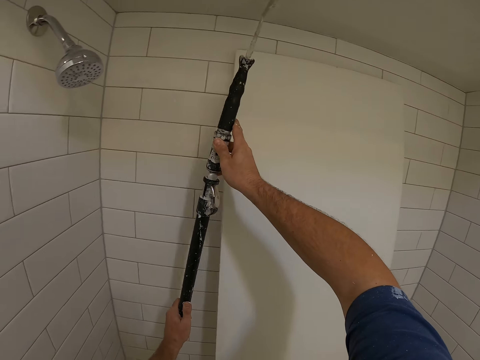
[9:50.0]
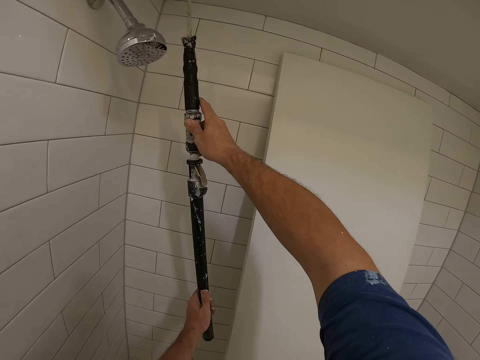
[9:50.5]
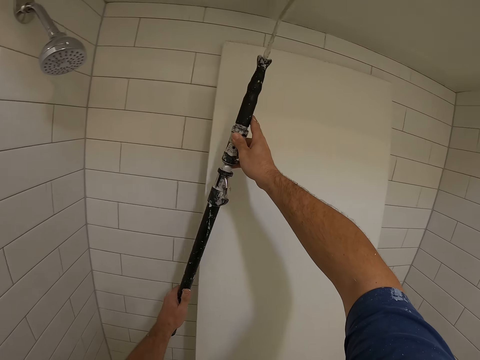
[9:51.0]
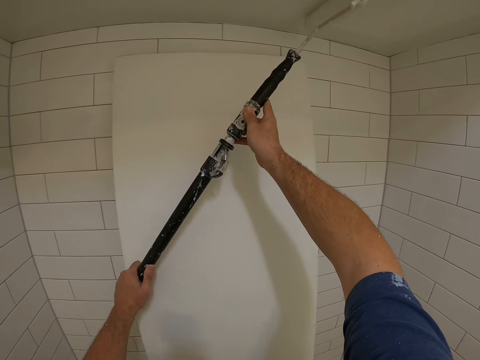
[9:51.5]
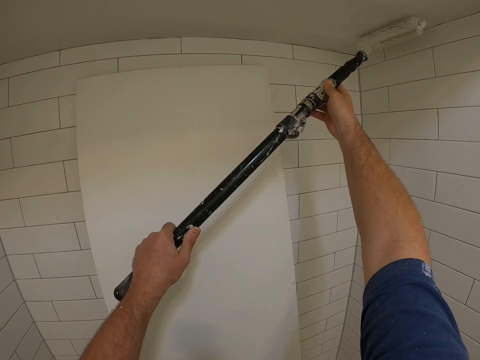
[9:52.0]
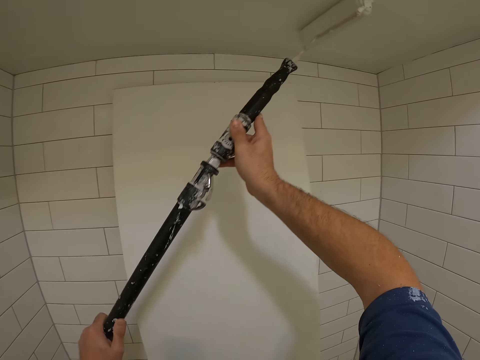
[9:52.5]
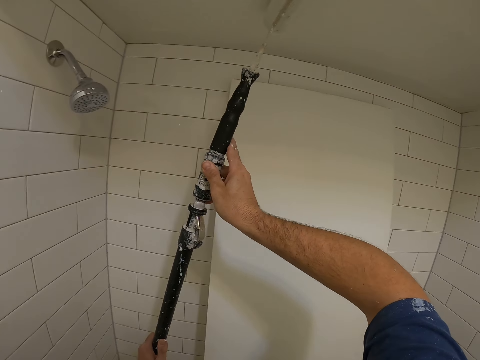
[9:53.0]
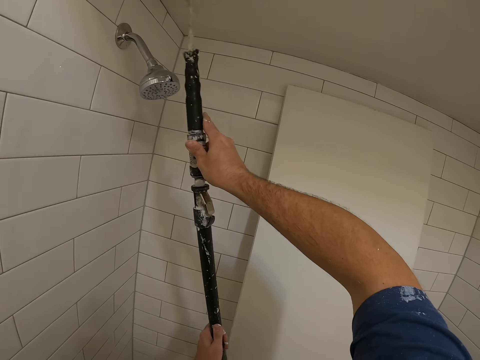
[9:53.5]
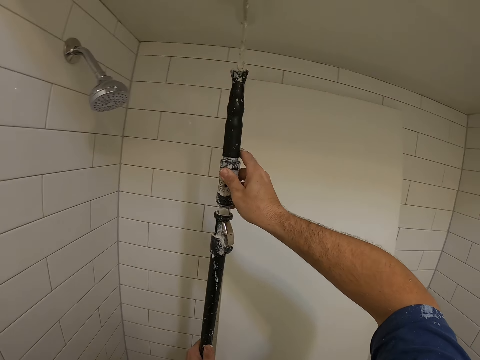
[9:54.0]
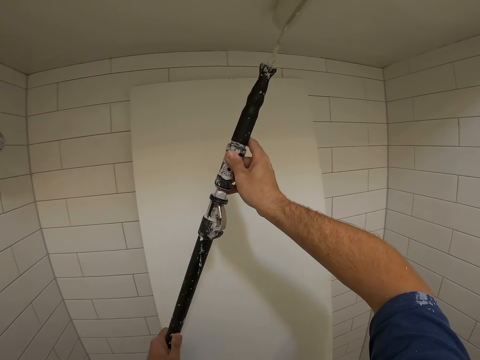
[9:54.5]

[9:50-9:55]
The camera wearer paints the top of the room with the roller paint brush.

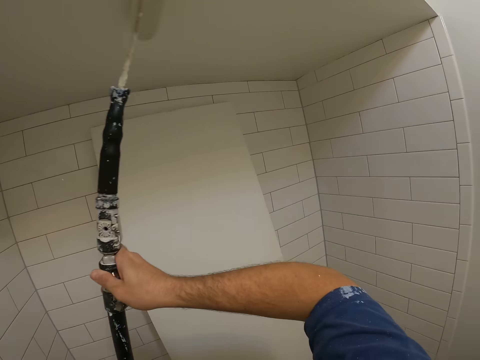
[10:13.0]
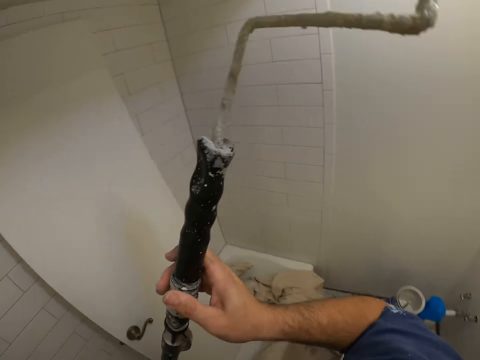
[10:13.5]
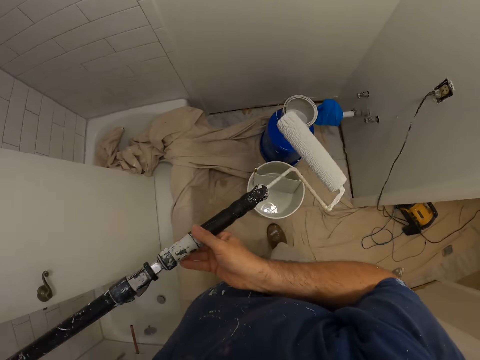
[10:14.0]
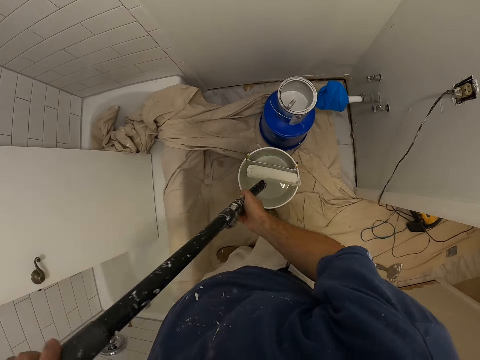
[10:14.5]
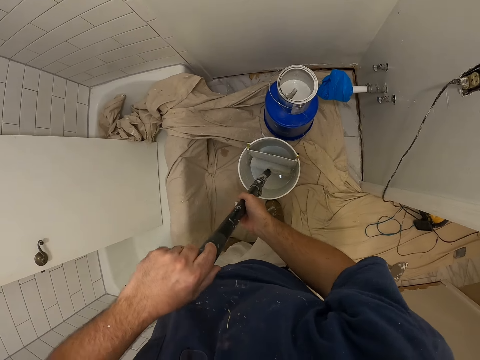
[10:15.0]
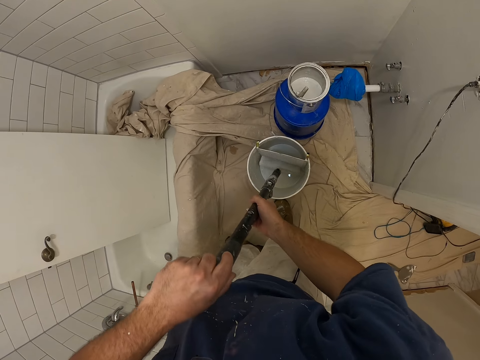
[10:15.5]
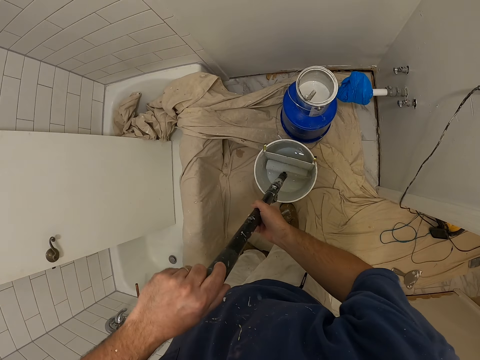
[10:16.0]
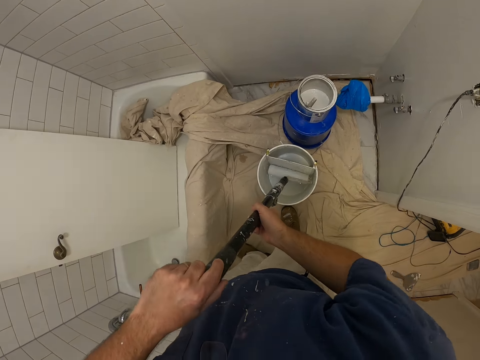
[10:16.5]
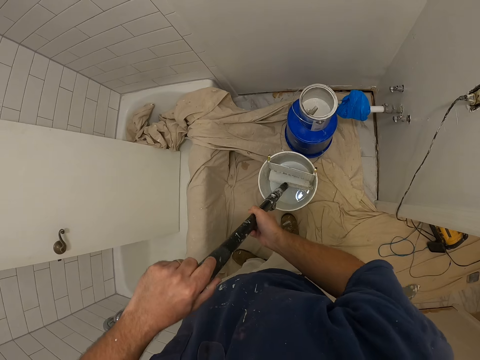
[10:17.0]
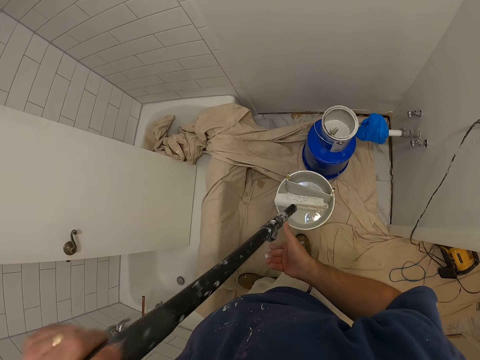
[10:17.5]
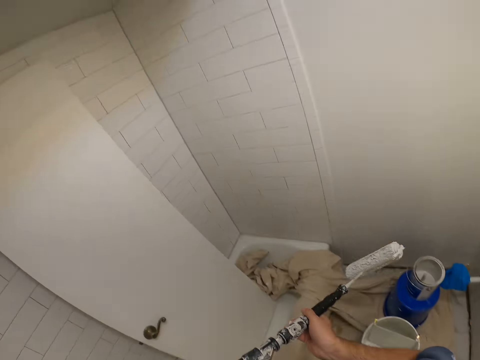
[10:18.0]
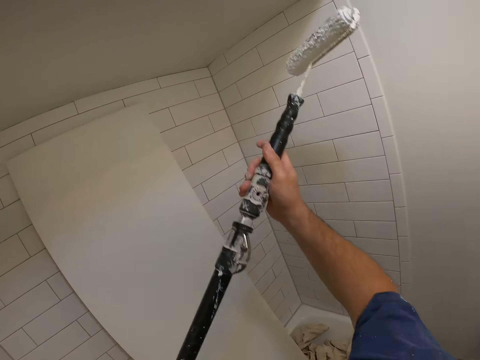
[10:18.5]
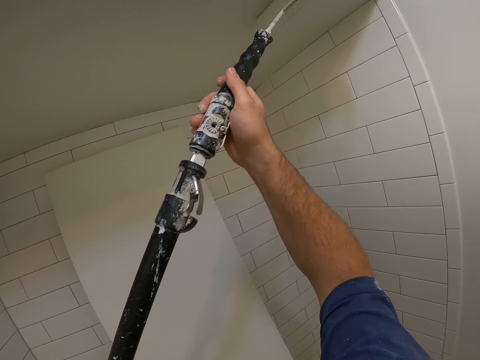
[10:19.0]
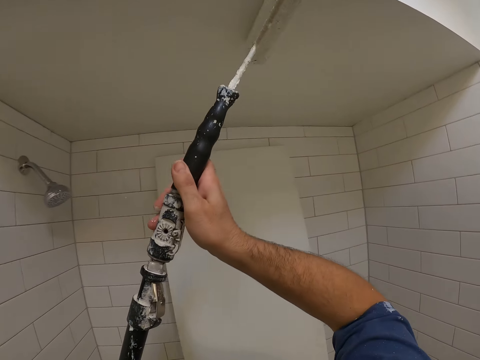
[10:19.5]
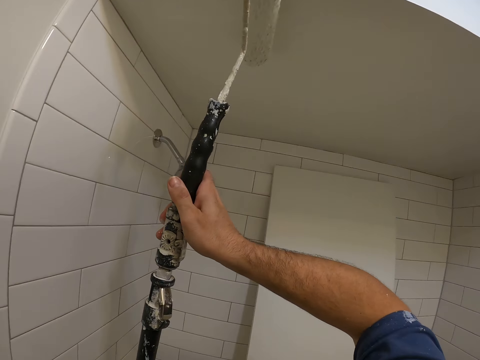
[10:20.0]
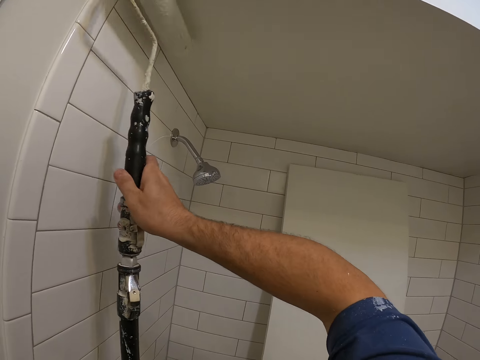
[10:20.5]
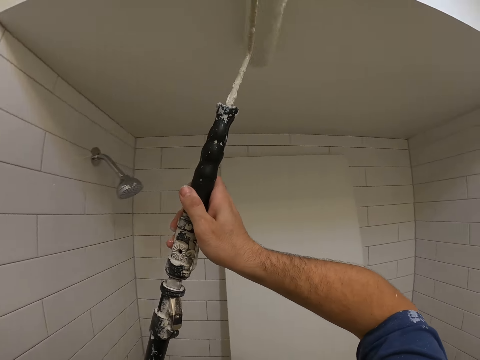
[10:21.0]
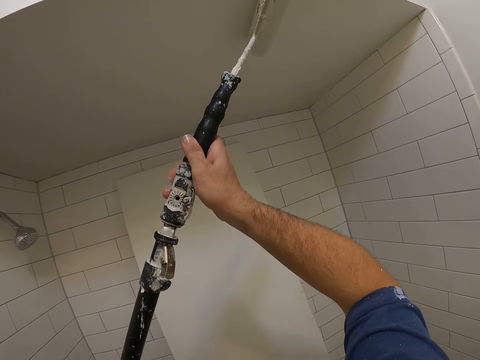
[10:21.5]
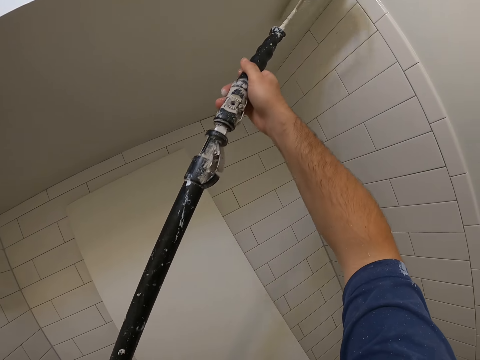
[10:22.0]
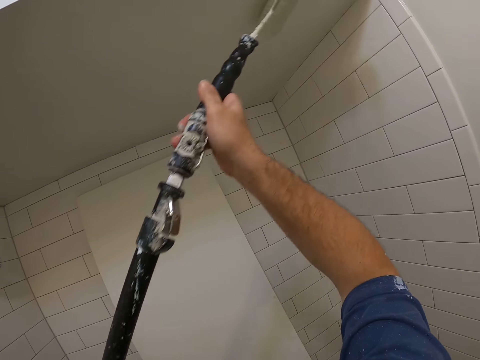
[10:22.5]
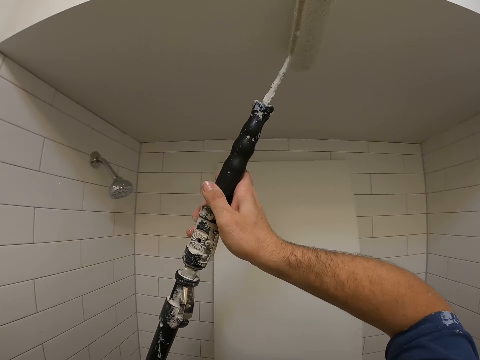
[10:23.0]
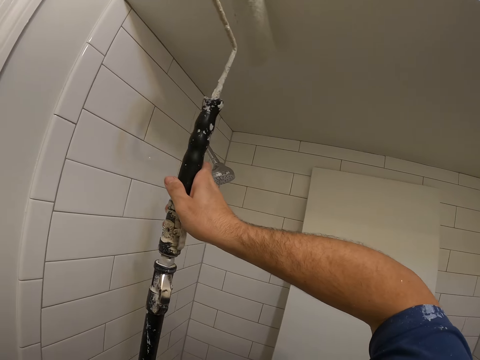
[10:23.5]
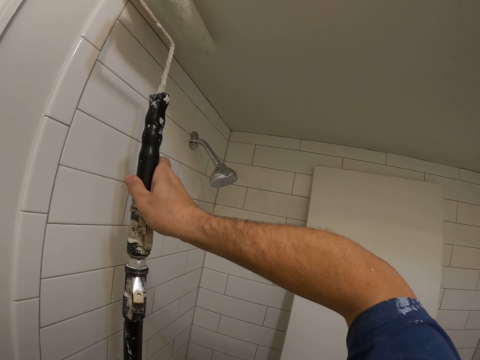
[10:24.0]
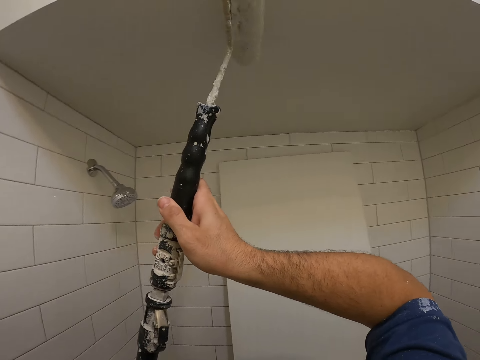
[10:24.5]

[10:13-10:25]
The camera wearer dips the roller paint brush inside the paint bucket. They paint the top of the room with the roller paint brush.

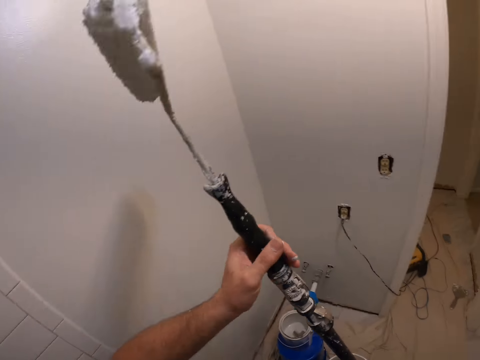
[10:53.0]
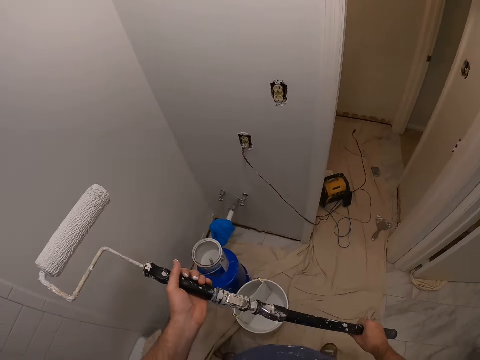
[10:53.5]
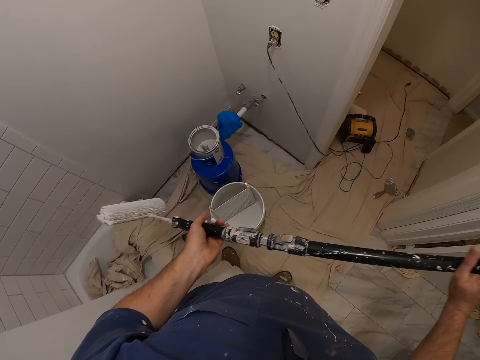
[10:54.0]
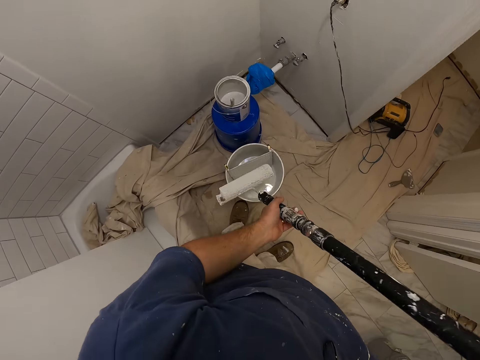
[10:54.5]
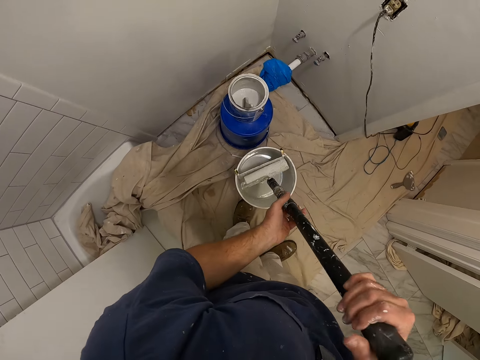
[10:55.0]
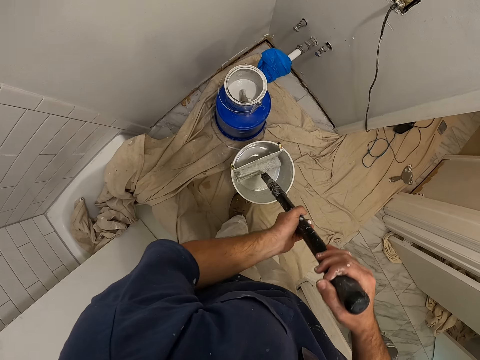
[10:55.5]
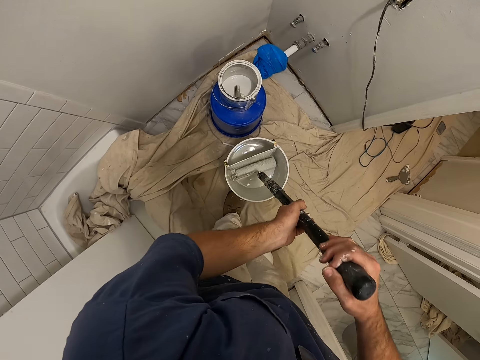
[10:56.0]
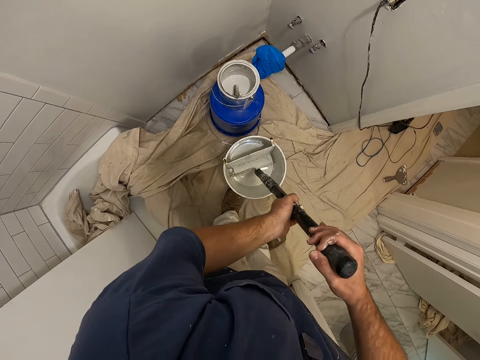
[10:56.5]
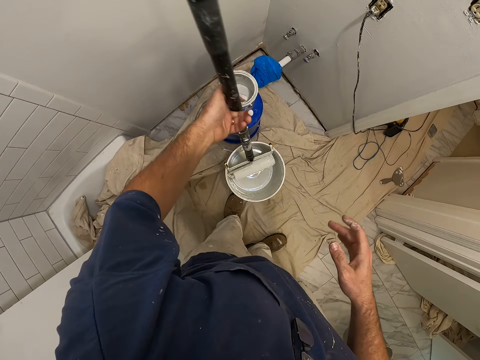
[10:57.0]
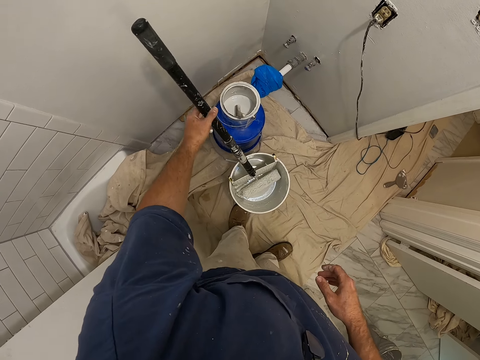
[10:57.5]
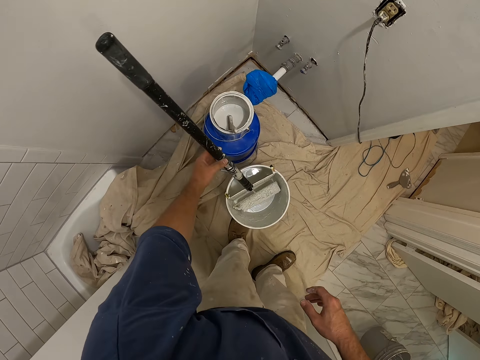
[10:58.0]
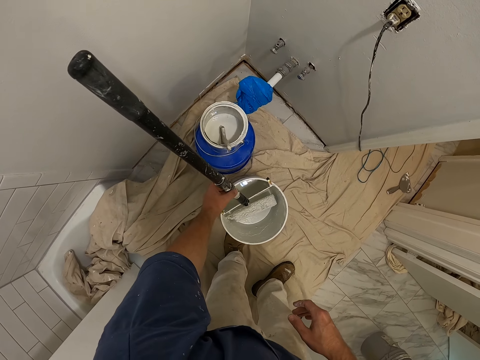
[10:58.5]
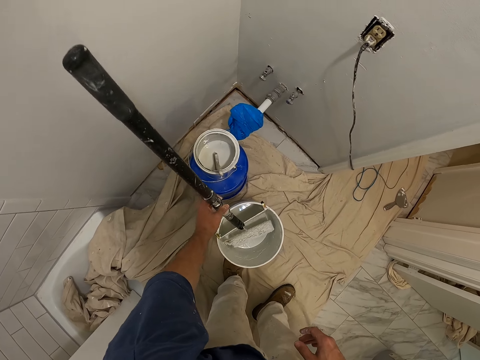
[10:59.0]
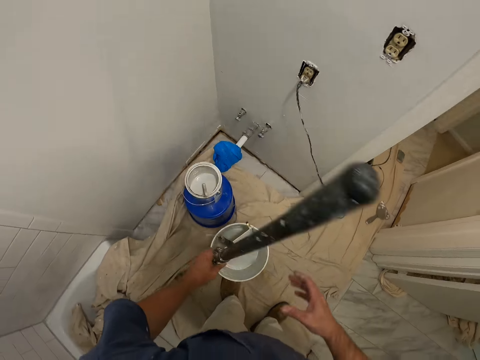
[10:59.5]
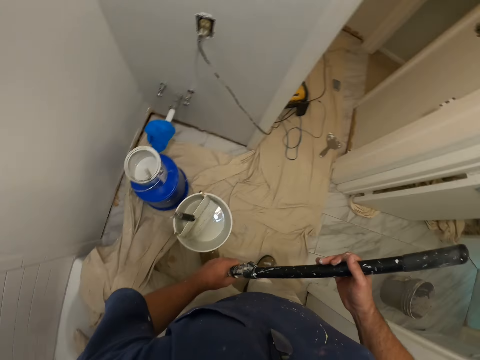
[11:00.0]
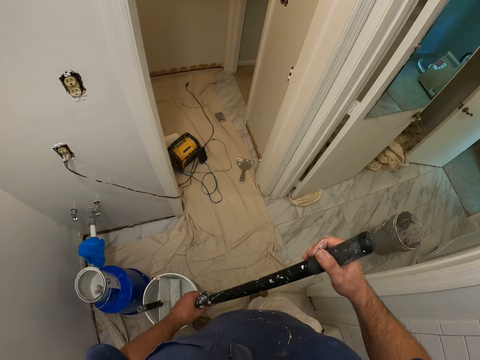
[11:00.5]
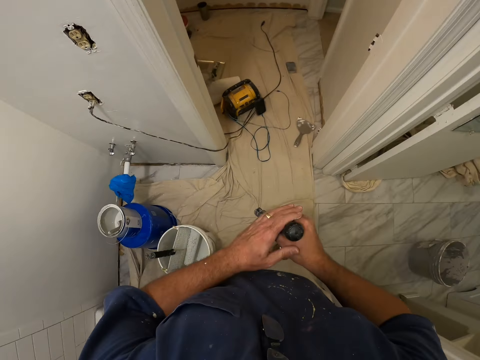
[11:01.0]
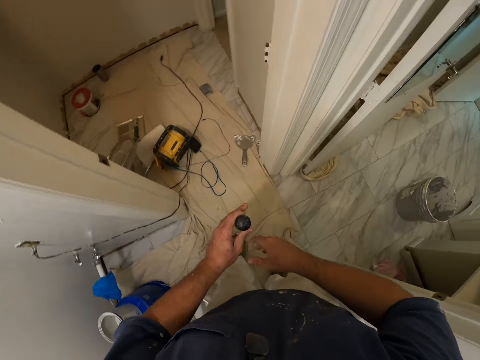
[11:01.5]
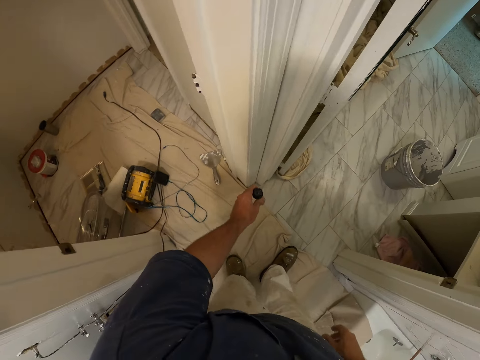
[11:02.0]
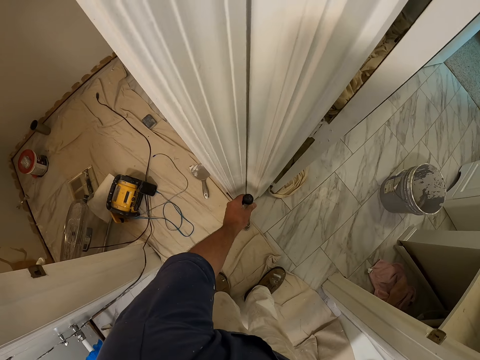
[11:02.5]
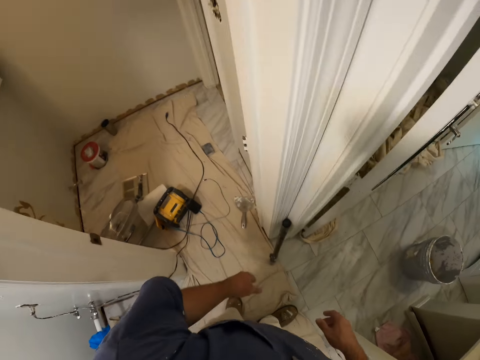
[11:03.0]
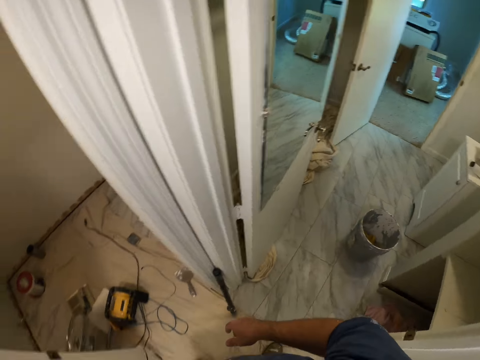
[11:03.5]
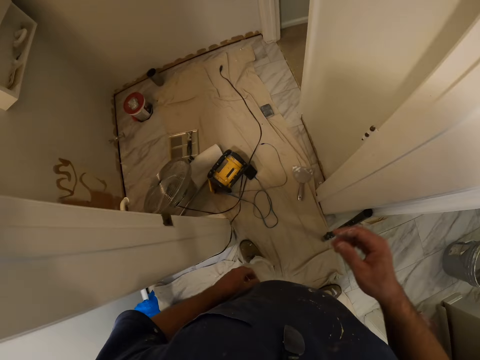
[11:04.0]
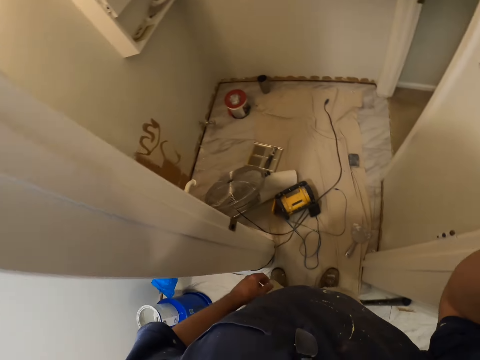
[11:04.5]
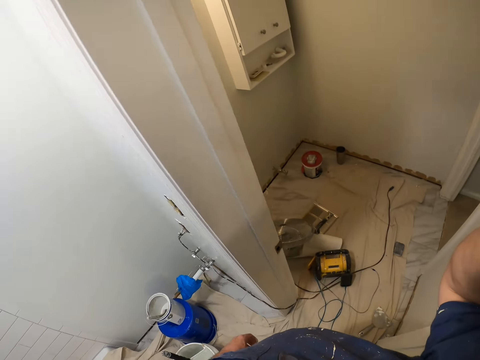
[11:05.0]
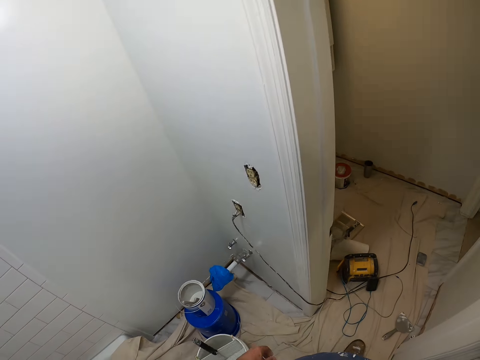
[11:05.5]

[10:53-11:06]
The camera wearer dips the roller paint brush inside the paint bucket. They adjust the roller paint brush inside the paint. They remove the handle or stick of the roller paint brush. They put the handle on the wall on one side of the room. They walk around the room.
